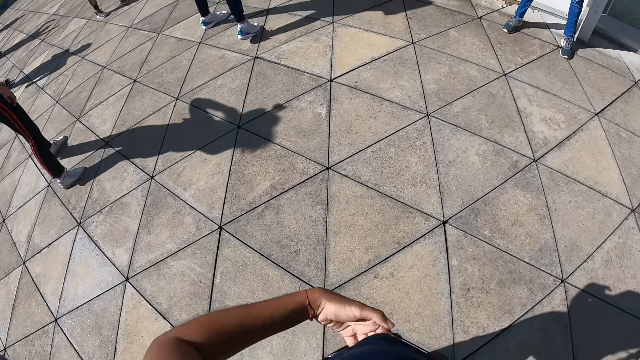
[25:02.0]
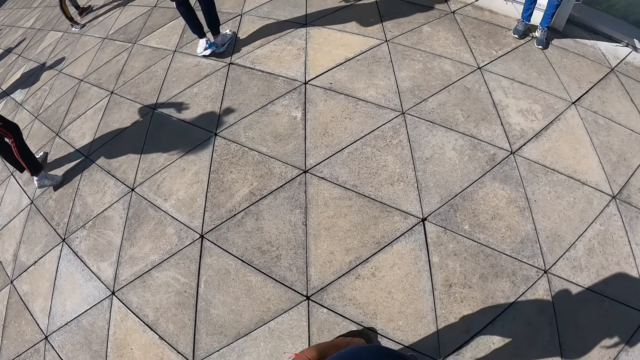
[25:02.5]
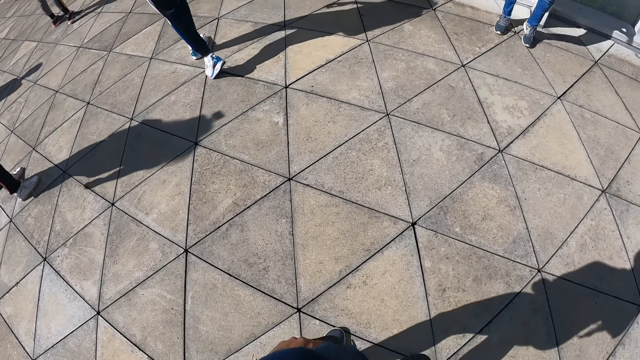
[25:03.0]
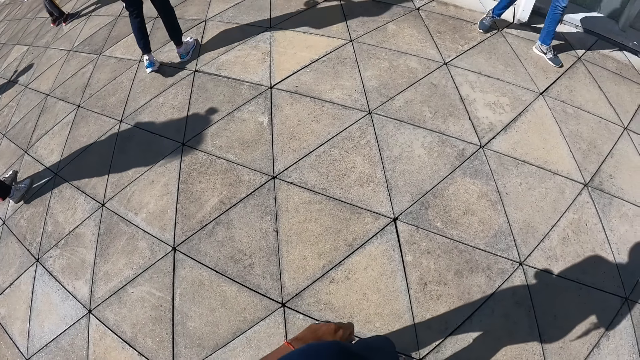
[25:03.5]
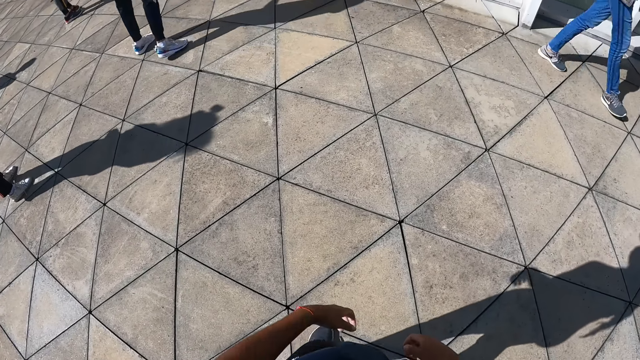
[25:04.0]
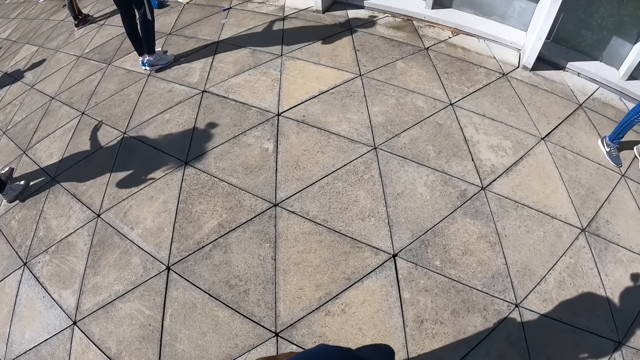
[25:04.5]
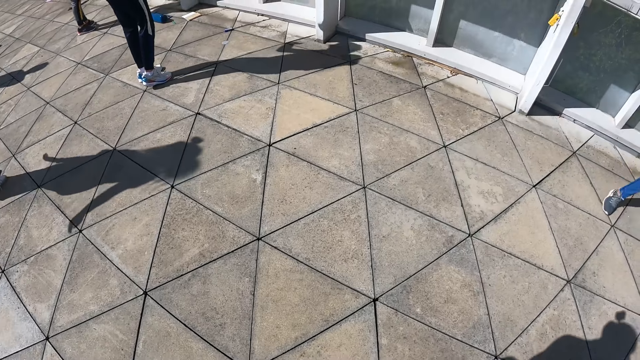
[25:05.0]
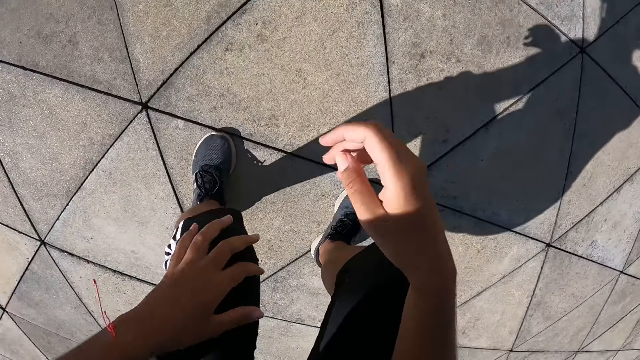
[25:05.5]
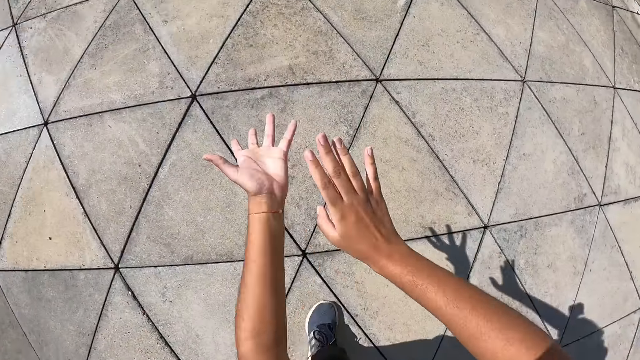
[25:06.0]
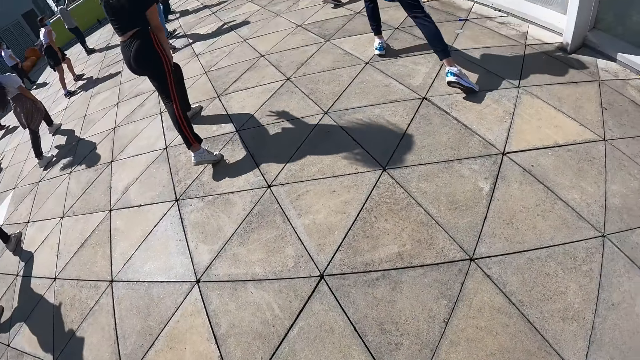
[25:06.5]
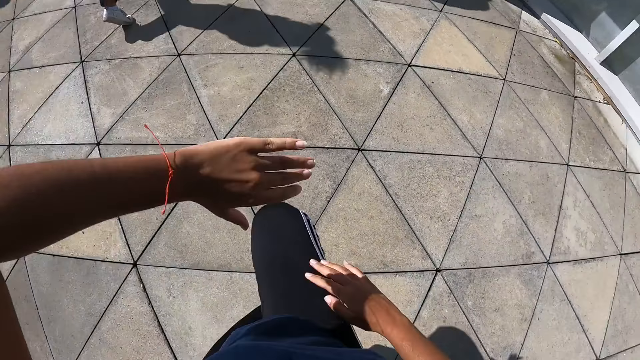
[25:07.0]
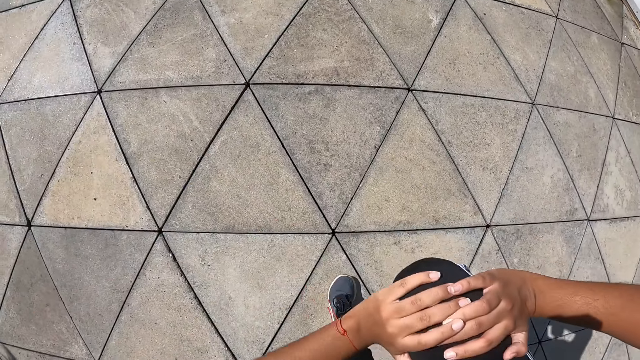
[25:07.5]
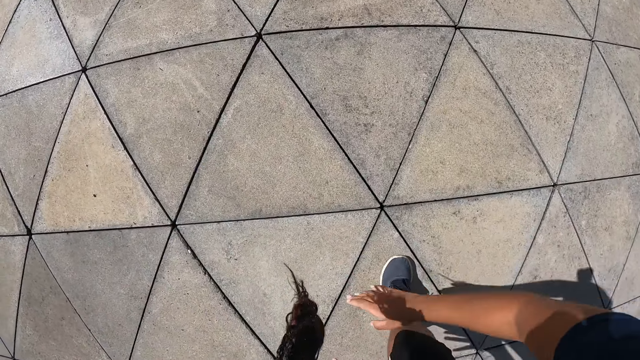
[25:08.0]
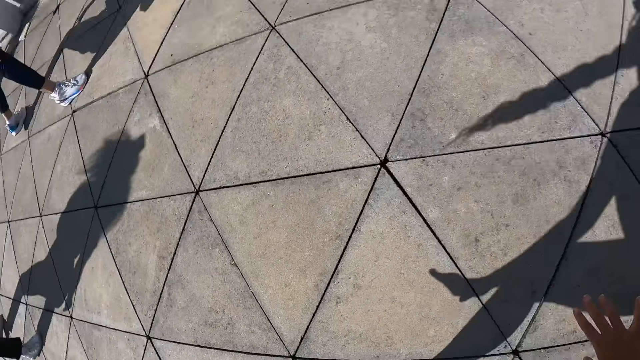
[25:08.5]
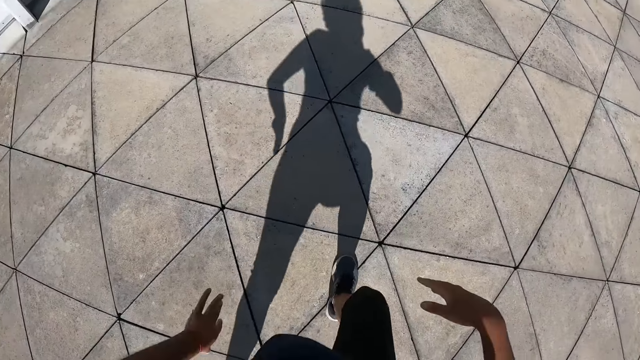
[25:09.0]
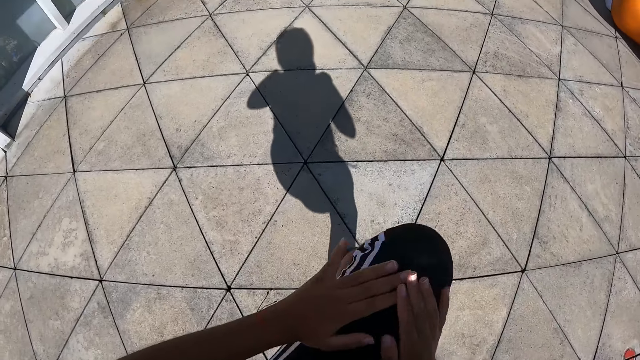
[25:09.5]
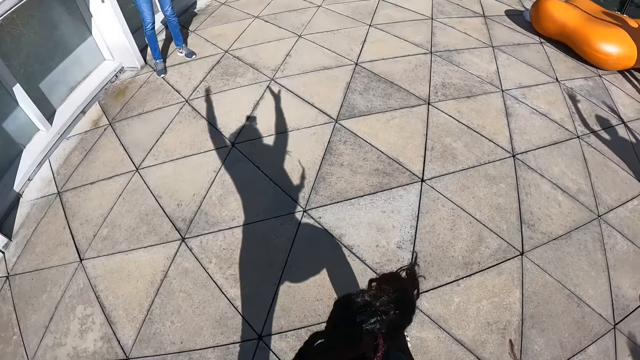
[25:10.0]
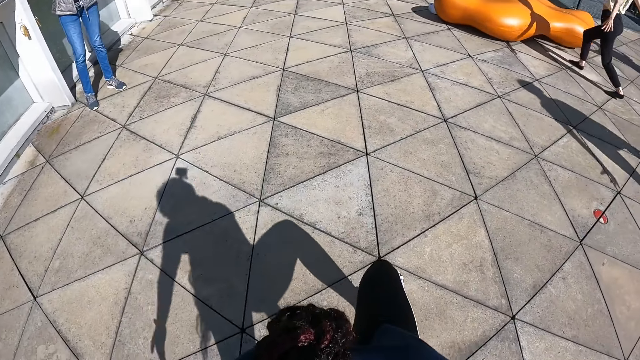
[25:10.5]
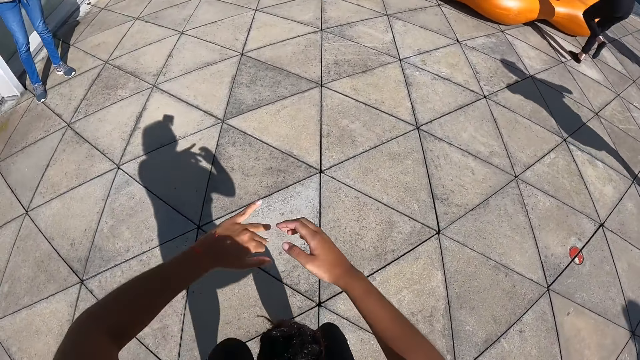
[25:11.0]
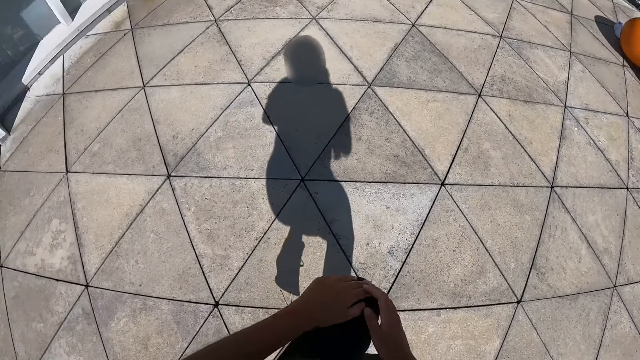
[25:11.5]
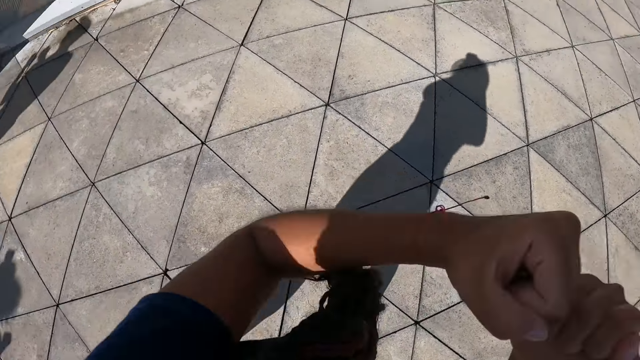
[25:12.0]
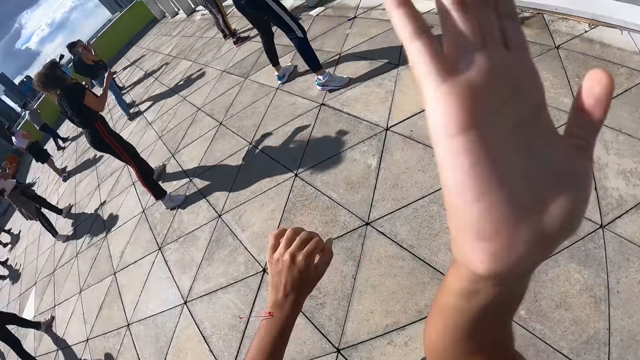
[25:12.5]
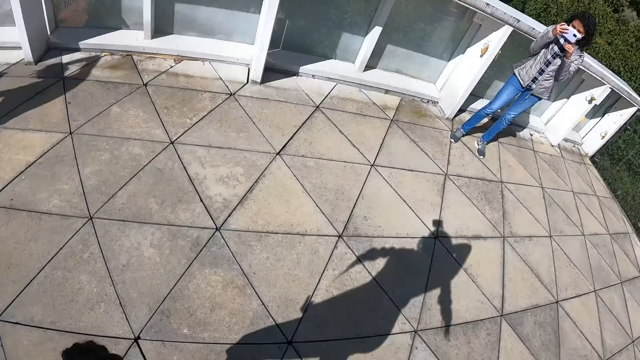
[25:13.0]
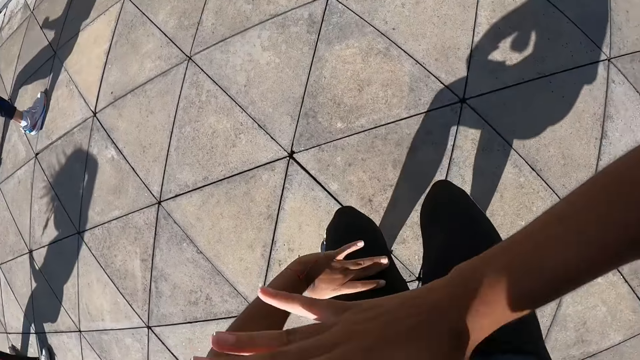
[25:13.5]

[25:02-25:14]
The camera wearer adjusts her cloth with both hands. She holds her shirt. She gestures. She performs the dance steps with both hands and legs. She lifts her right leg up. She gestures. She stretches.

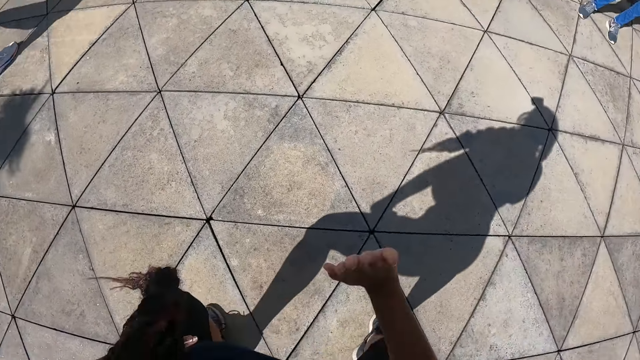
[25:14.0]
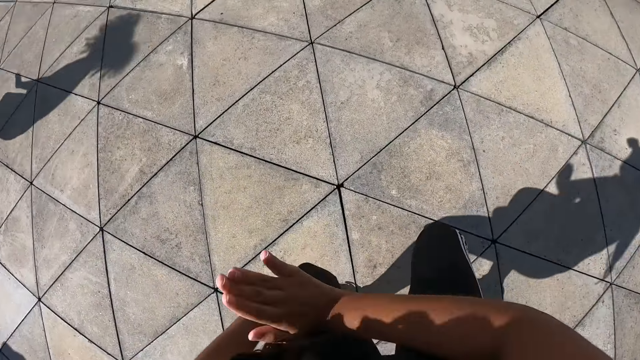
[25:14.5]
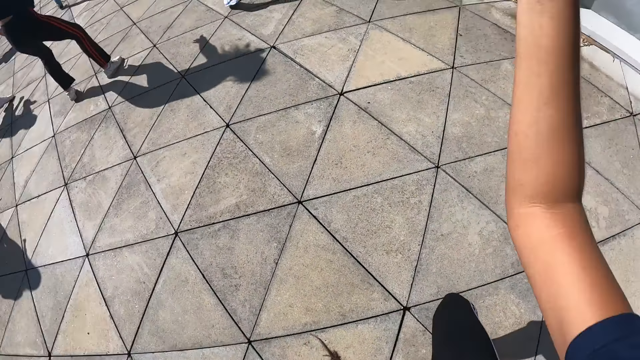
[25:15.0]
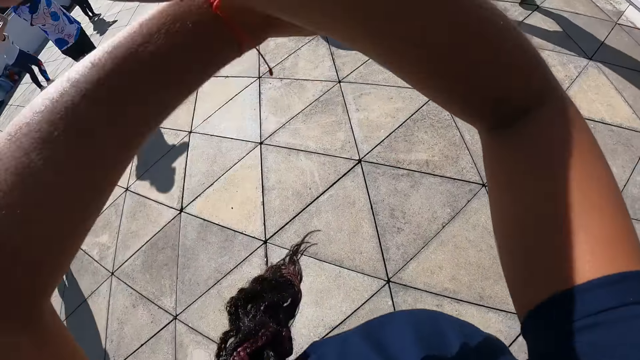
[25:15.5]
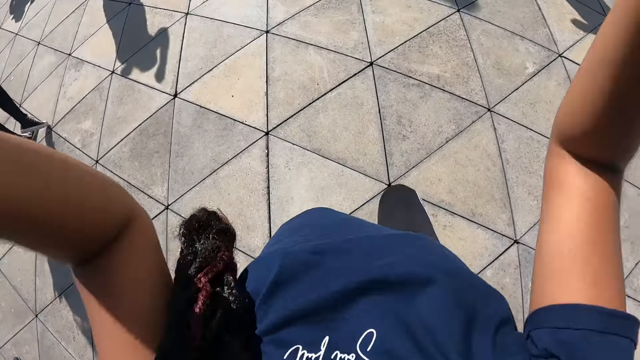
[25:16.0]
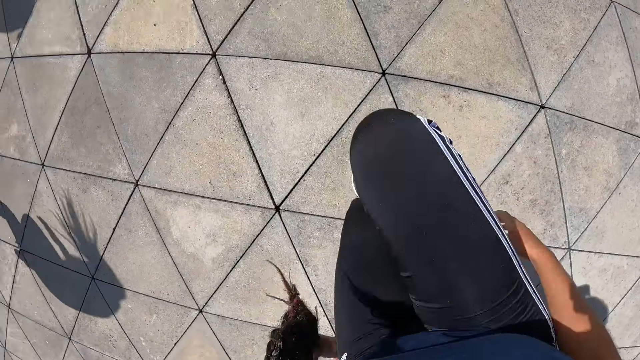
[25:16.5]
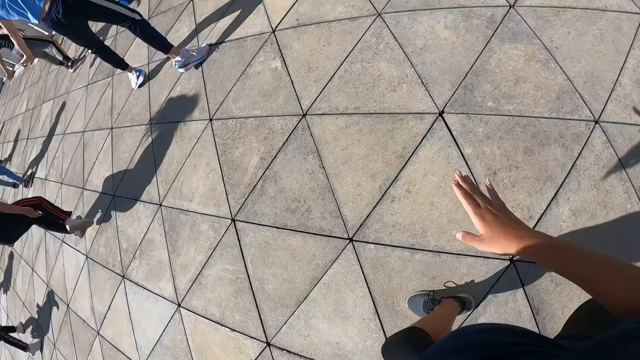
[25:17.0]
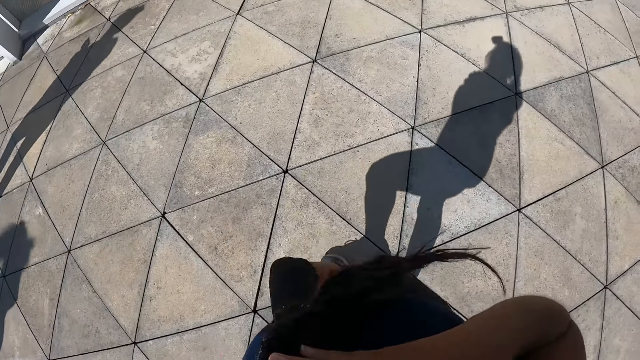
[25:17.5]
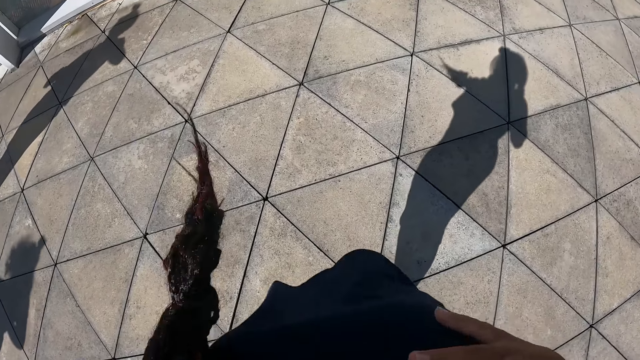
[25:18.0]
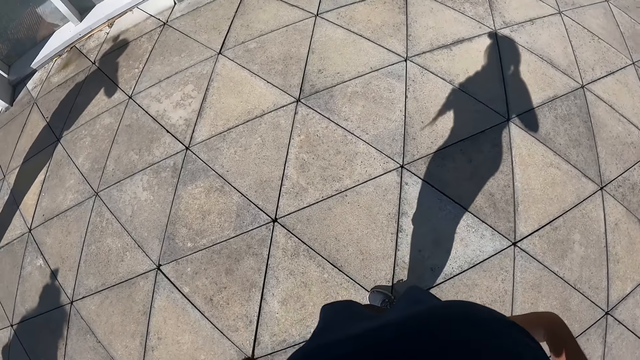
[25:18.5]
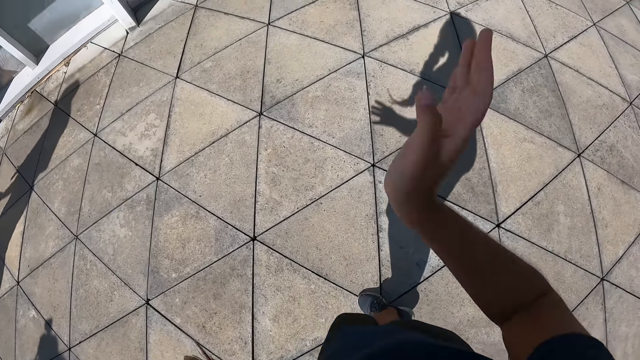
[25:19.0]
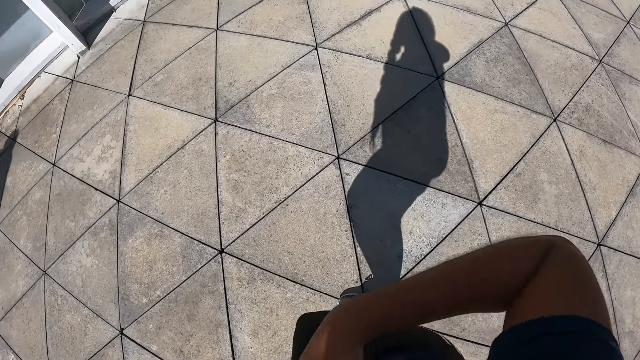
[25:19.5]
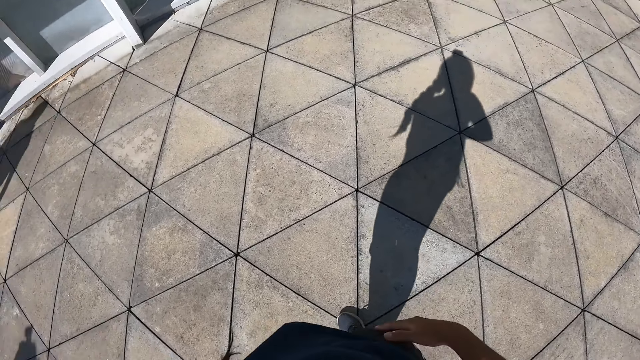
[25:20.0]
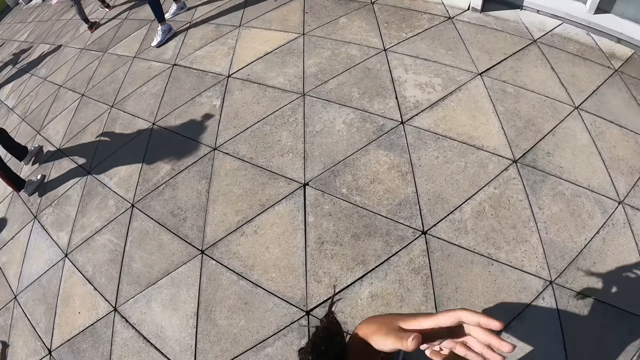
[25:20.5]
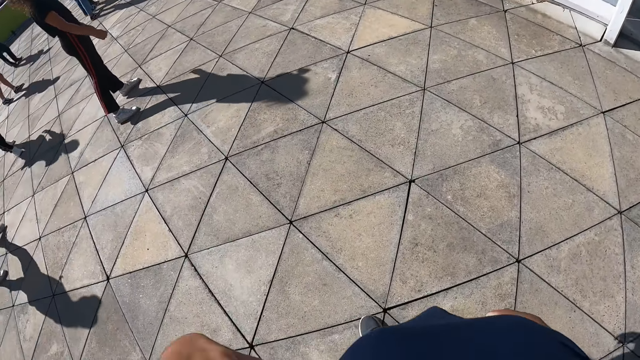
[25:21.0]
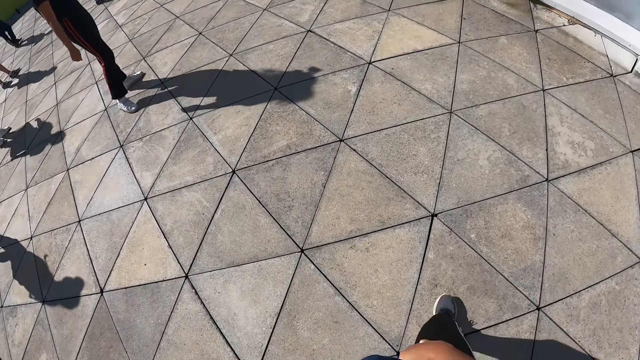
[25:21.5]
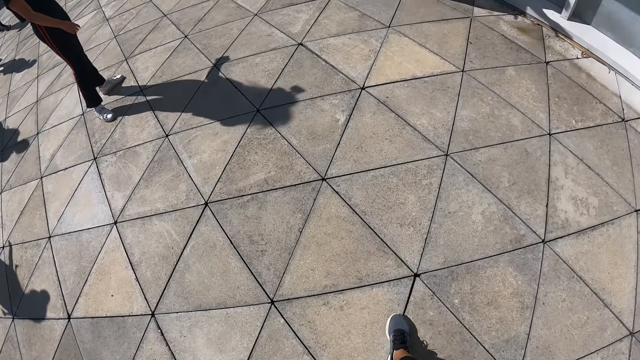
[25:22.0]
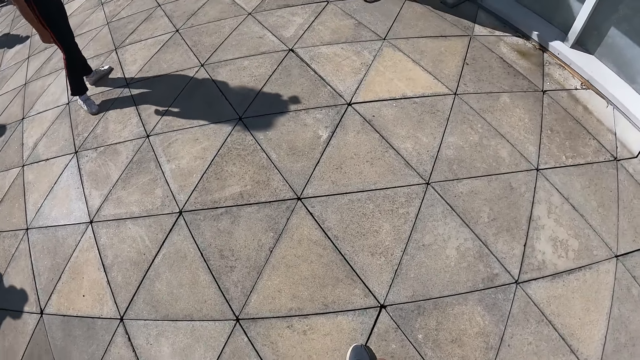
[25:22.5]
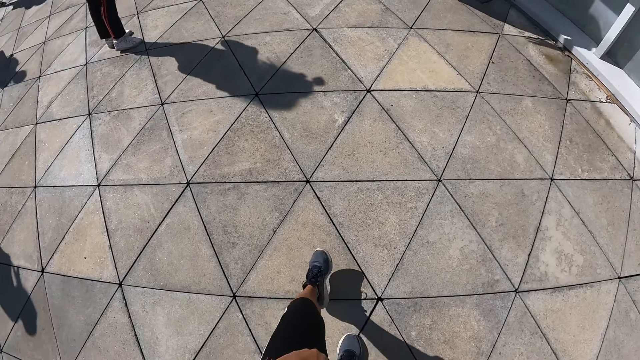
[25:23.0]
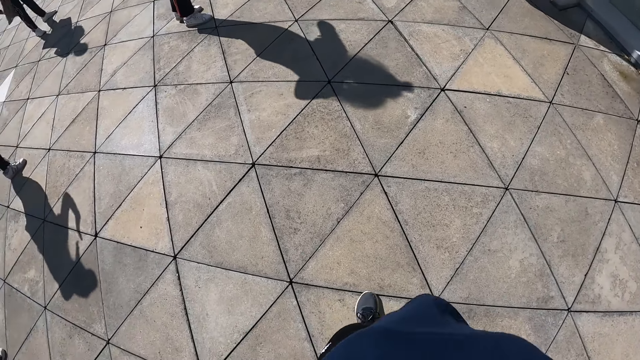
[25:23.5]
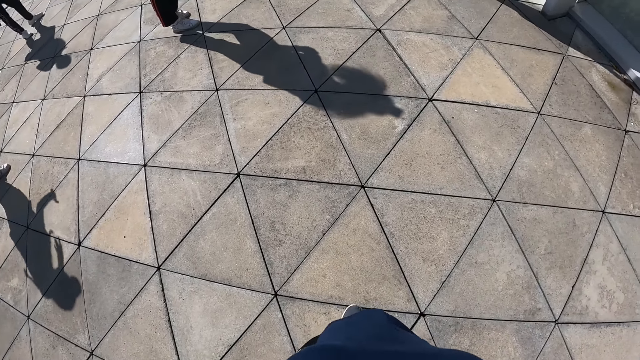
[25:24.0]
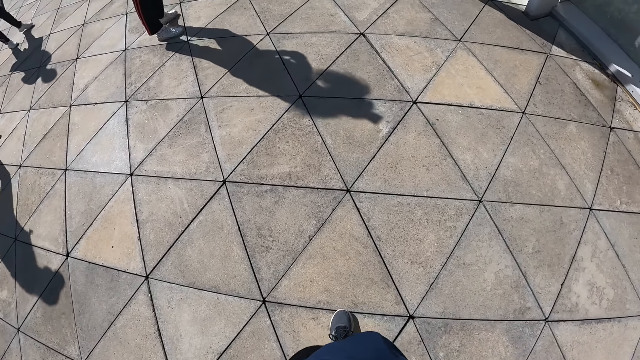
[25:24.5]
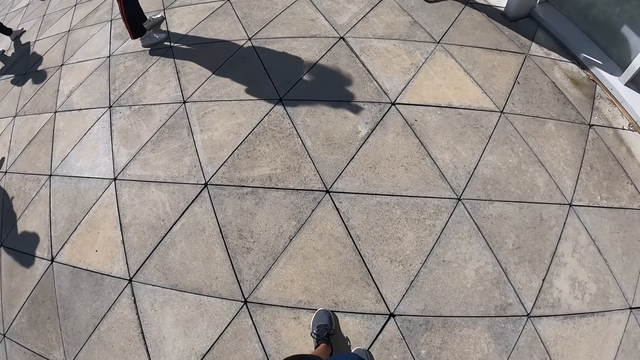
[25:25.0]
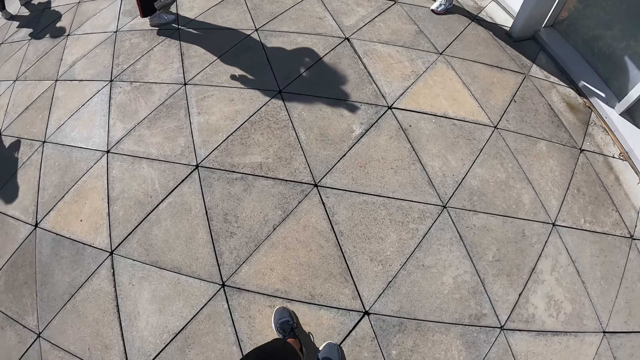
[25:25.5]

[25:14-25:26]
The camera wearer gestures. She lifts her right leg up. She gestures.
